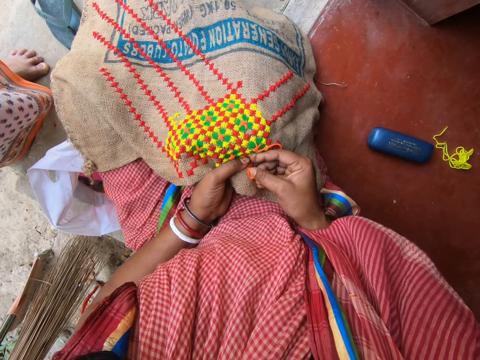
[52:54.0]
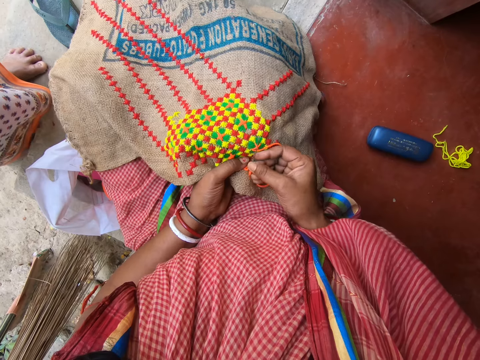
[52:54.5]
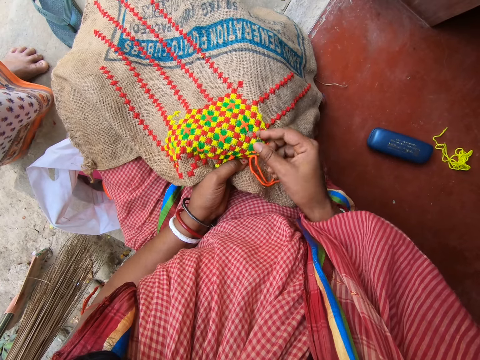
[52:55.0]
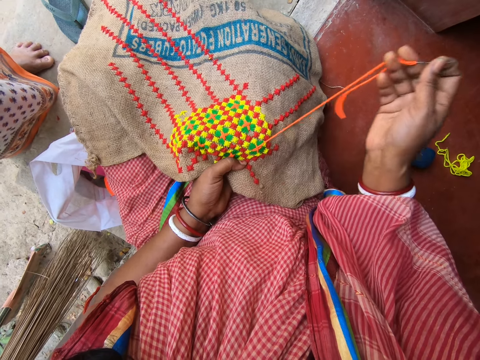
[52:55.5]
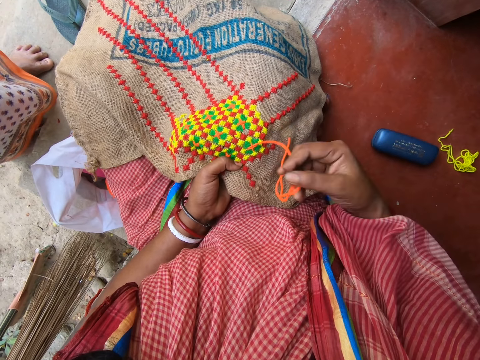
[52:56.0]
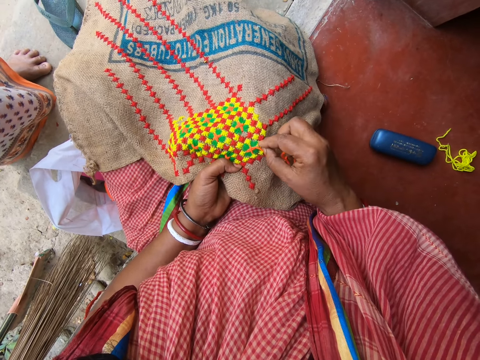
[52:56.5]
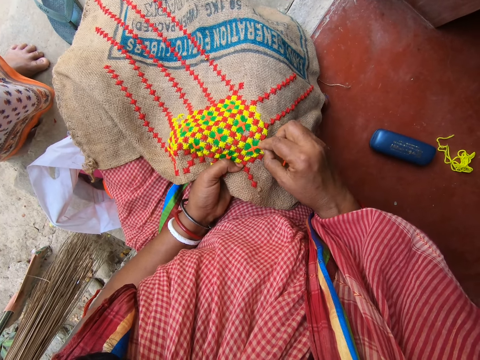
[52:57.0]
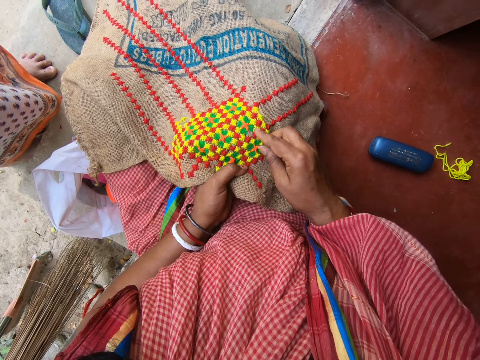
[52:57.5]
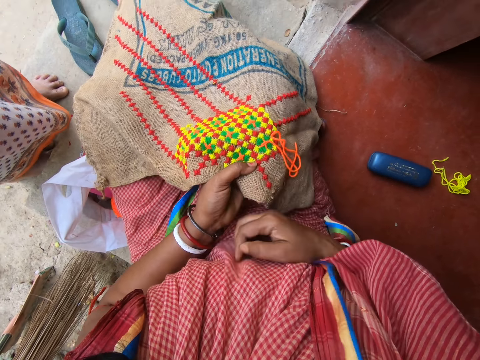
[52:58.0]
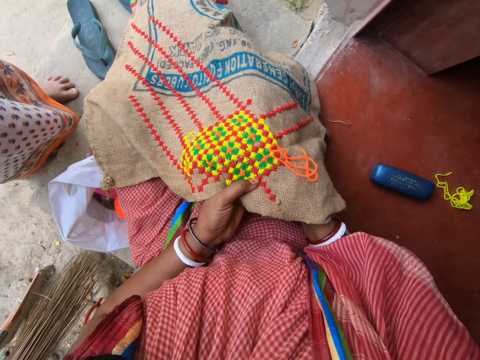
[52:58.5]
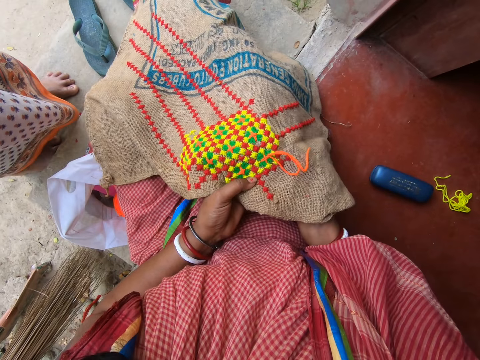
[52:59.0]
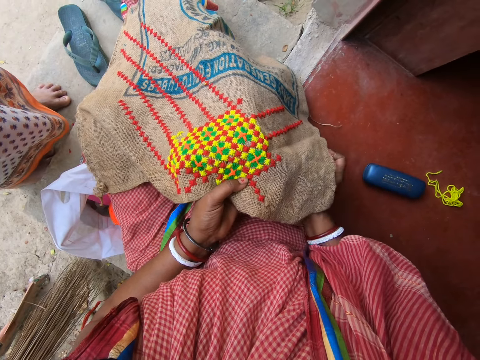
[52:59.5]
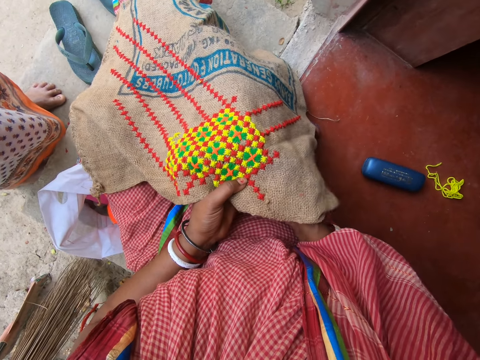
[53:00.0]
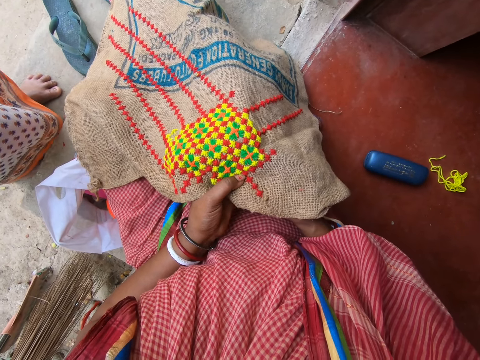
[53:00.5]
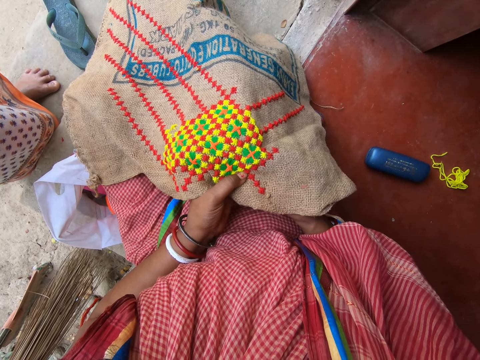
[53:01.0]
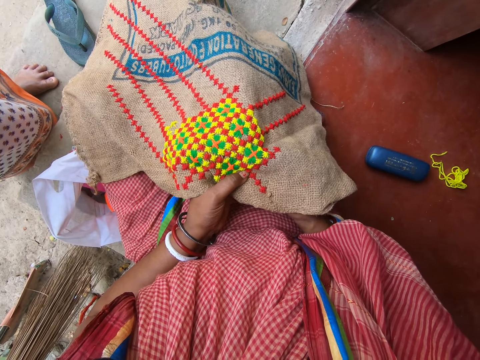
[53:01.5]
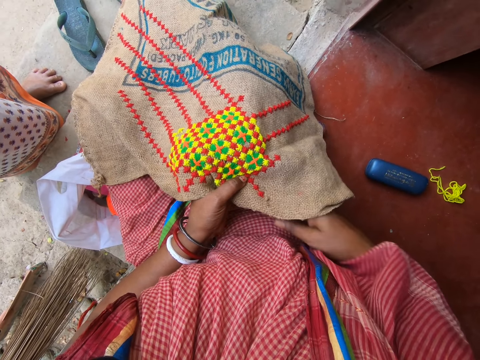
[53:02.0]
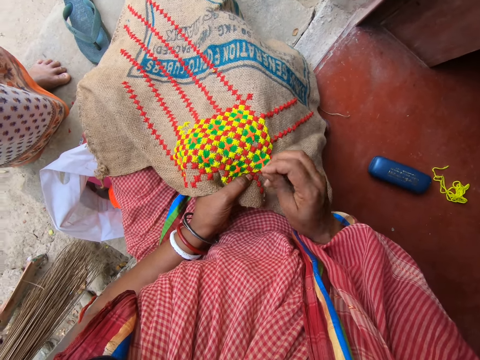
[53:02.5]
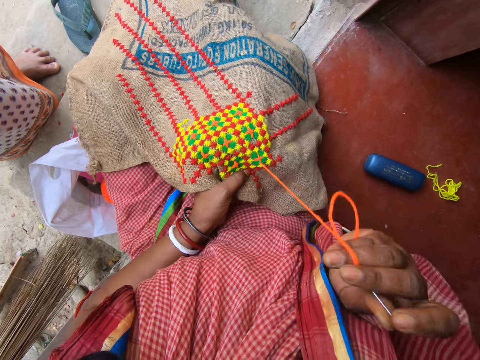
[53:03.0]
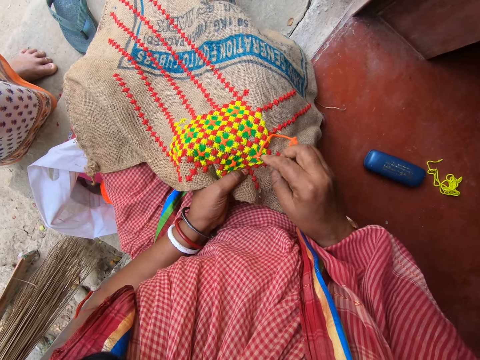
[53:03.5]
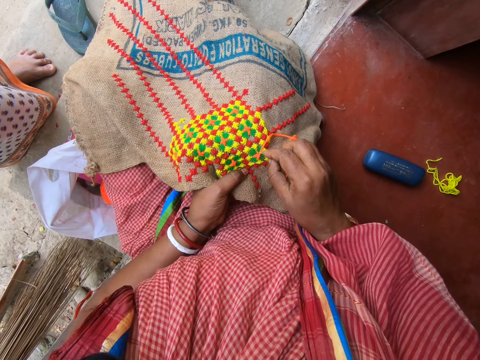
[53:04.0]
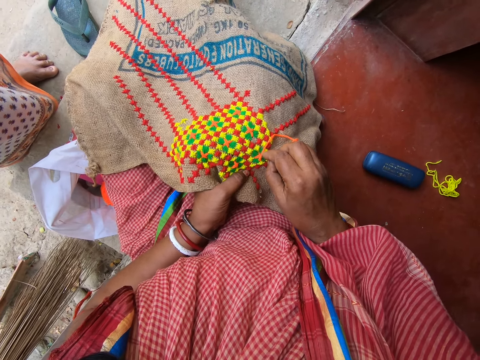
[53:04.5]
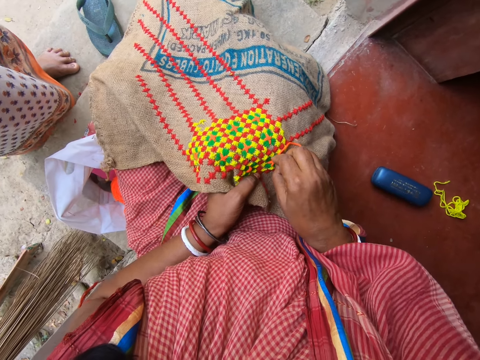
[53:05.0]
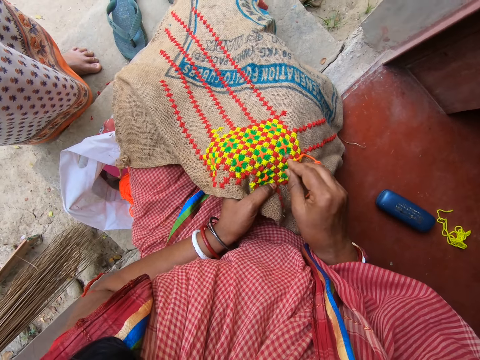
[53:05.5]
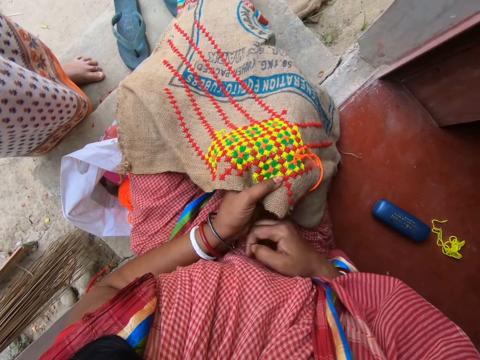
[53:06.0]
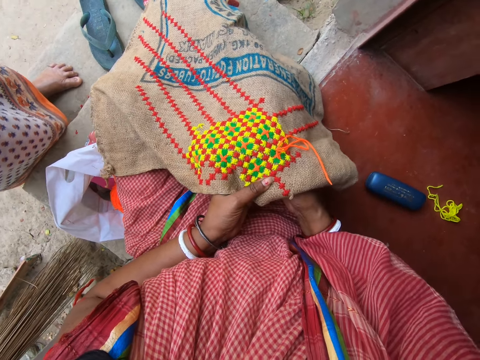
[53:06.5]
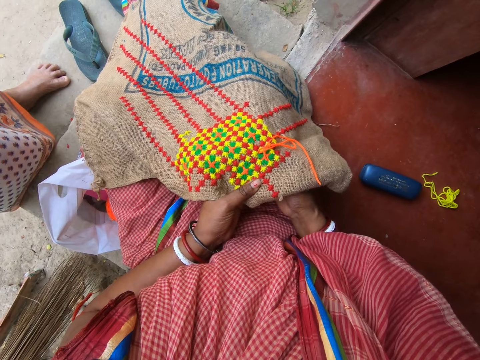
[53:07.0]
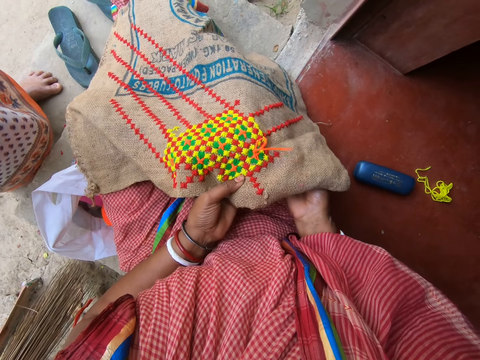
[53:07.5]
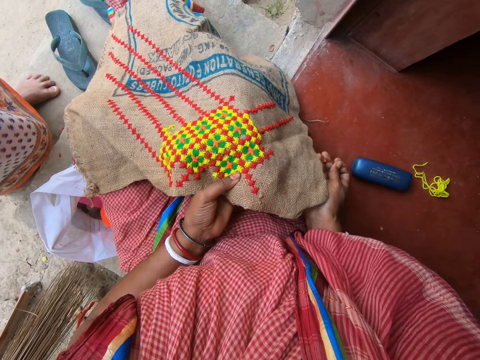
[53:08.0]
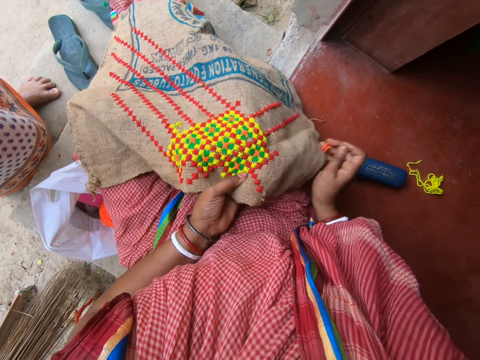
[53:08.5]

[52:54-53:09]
The camera wearer picks the hook from the piece of cloth with her right hand. She inserts the hook into the piece of cloth with her right hand. She takes the hook from under the piece of cloth with her right hand. She inserts the hook into the piece of cloth with her right hand. She picks the hook from the piece of cloth with her right hand. She inserts the hook into the piece of cloth with her right hand. She takes the hook from under the piece of cloth with her right hand.

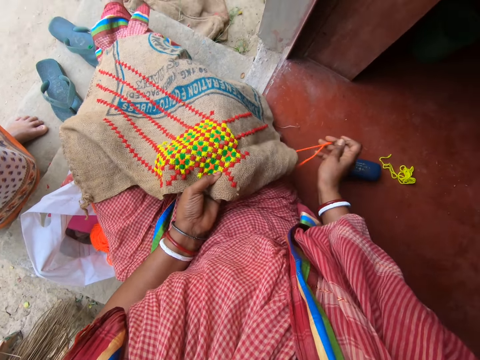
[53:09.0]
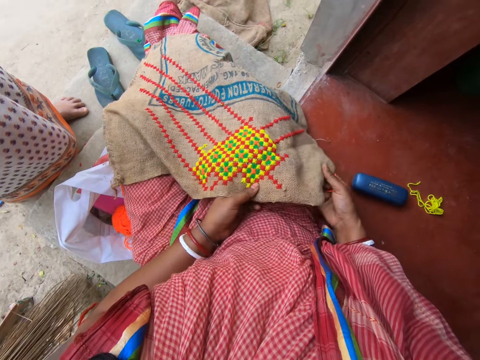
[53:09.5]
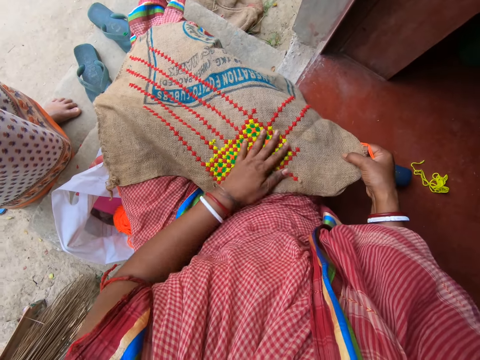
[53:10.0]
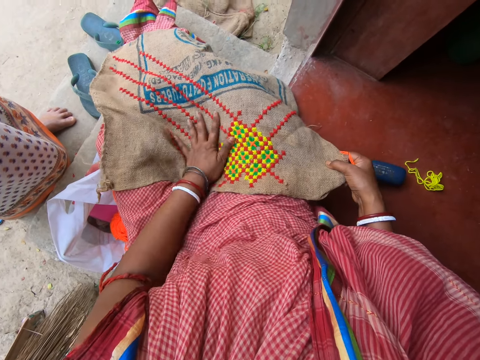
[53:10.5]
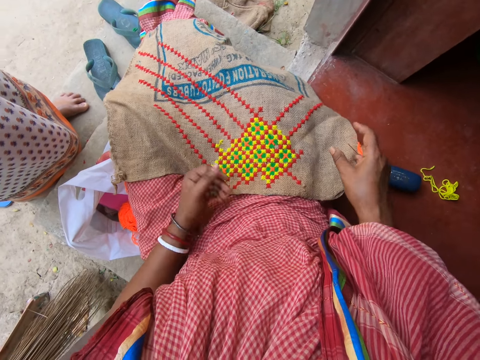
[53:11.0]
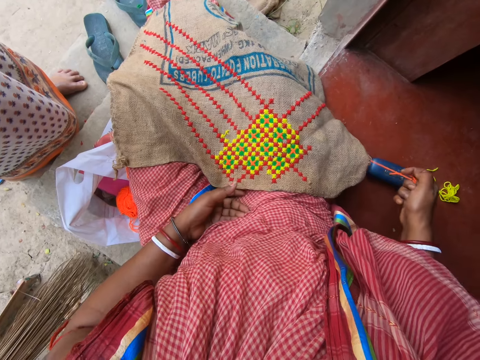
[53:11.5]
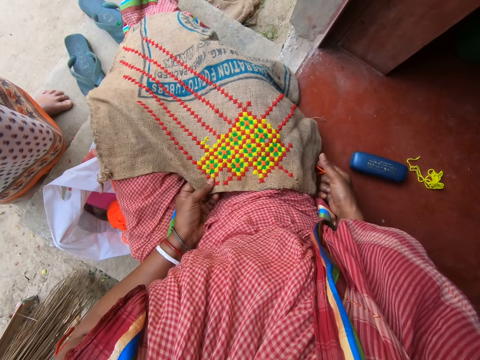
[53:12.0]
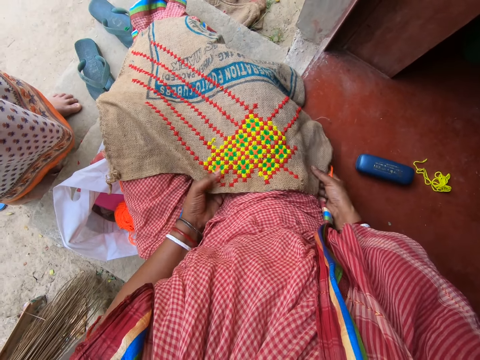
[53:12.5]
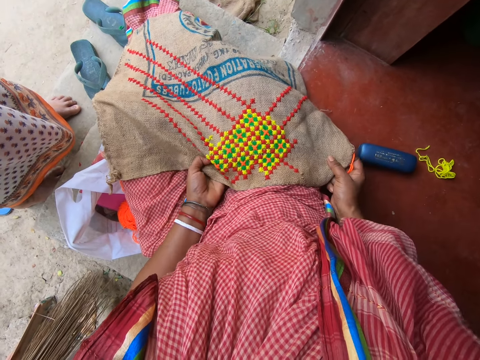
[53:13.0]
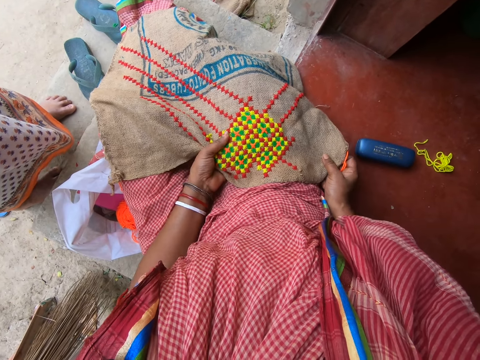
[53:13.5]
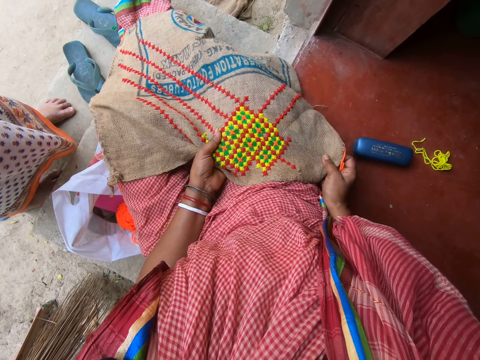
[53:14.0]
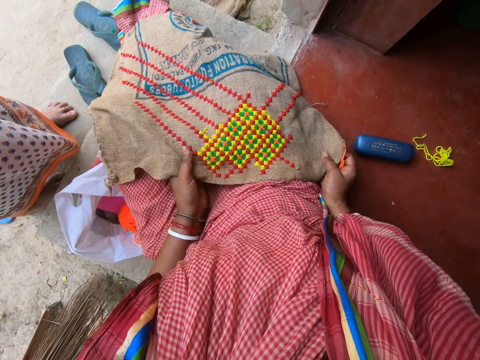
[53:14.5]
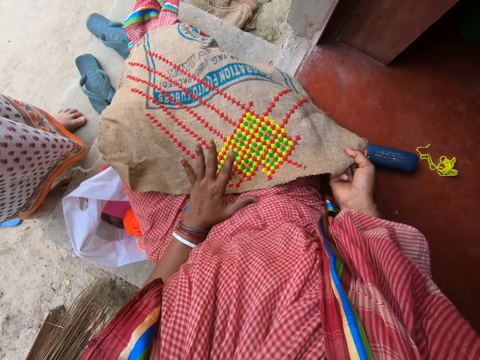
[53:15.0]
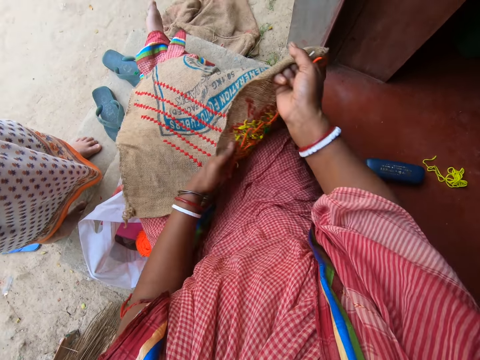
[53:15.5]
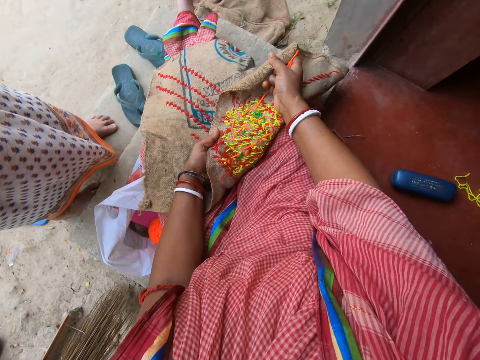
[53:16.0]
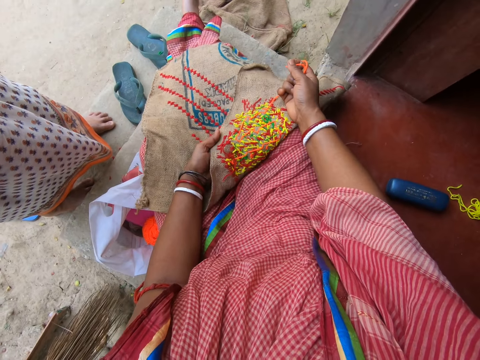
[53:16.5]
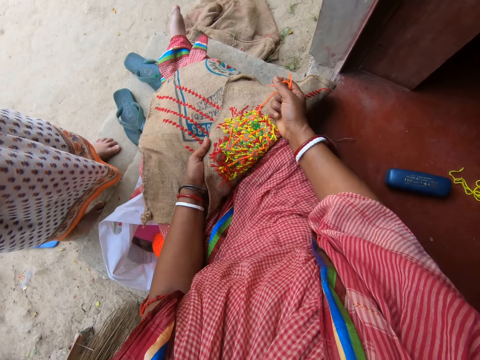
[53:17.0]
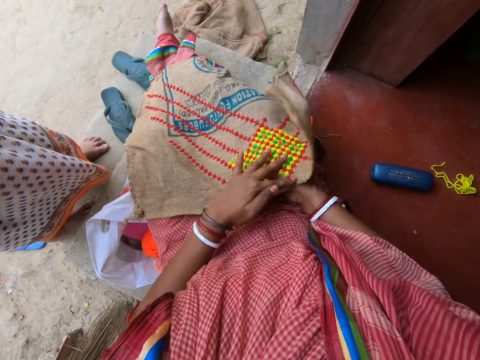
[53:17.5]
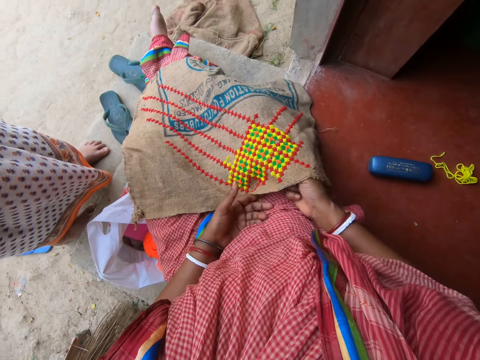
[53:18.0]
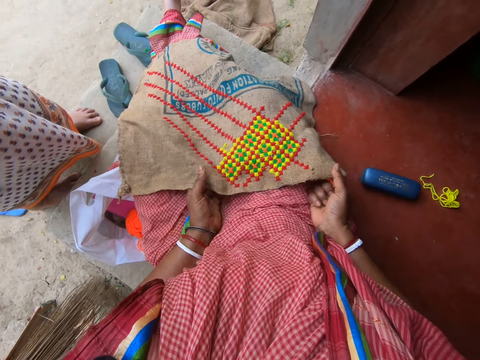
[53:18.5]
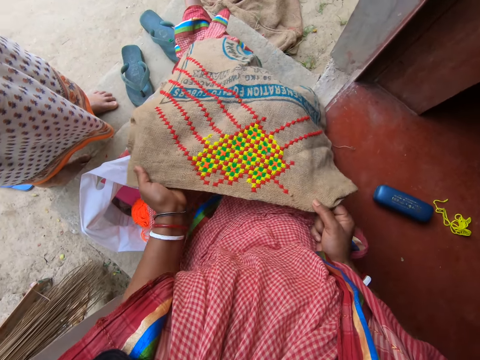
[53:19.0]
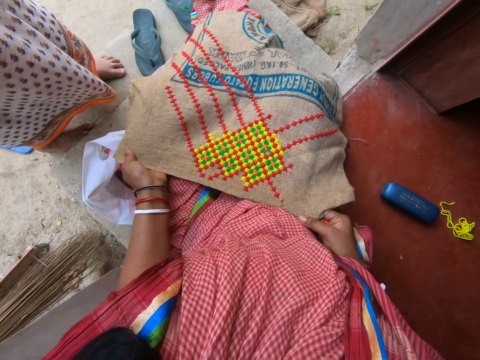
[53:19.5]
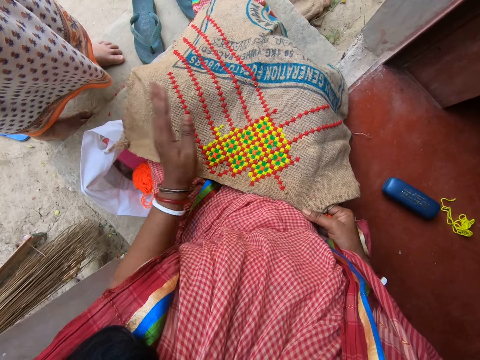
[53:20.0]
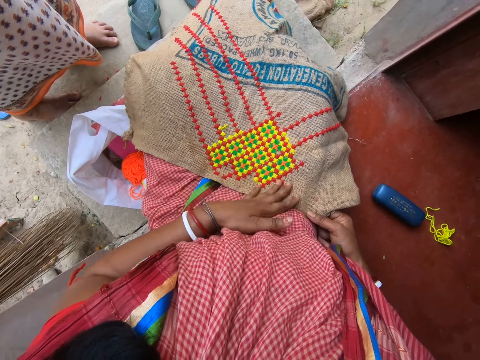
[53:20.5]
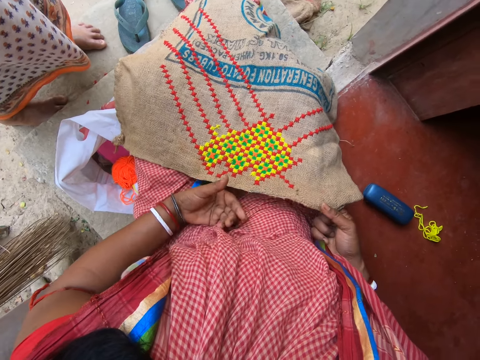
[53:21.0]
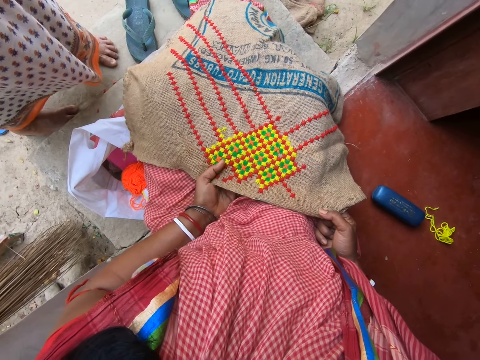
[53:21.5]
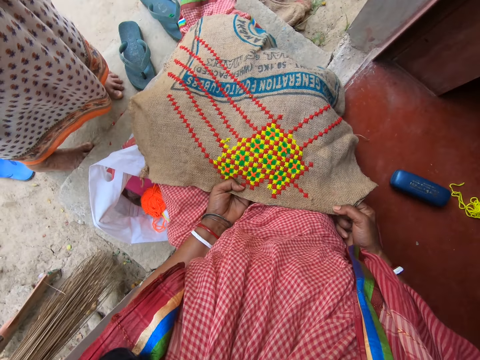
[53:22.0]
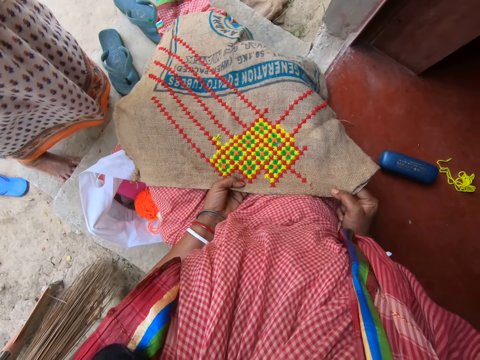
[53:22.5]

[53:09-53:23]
The camera wearer rubs the piece of cloth with her left hand. She adjusts the mat. She turns the piece of cloth with her hands. She views the mat. She turns the piece of cloth with her left hand. She adjusts the mat. She adjusts the piece of cloth on her thighs with her hands. She touches the piece of cloth with her left hand.
